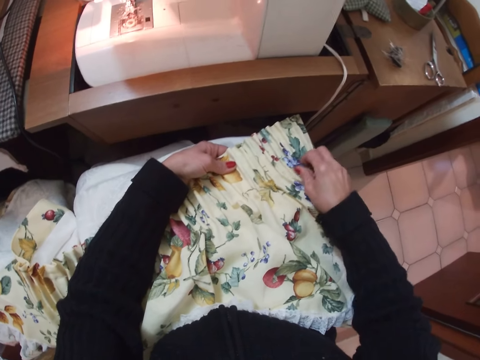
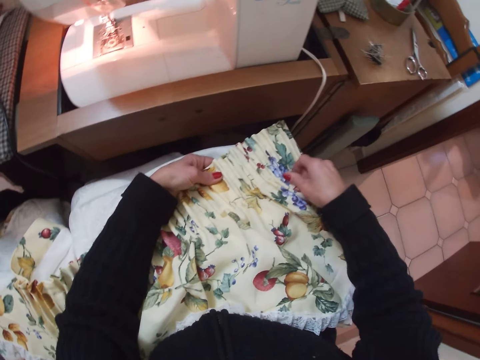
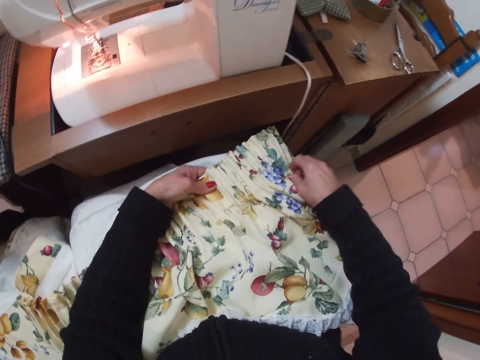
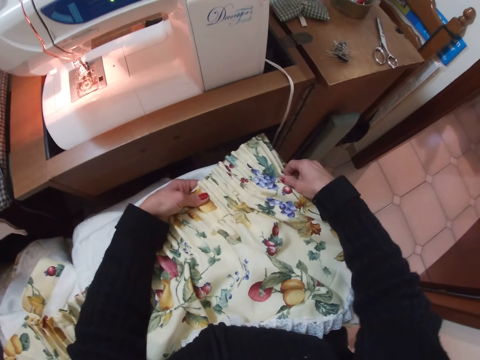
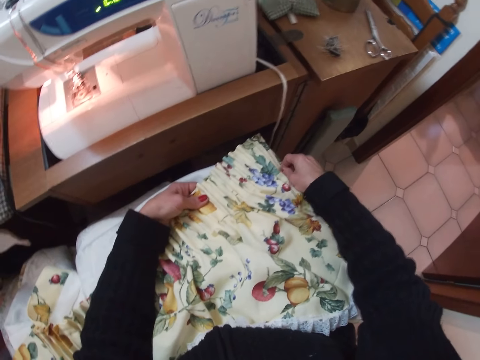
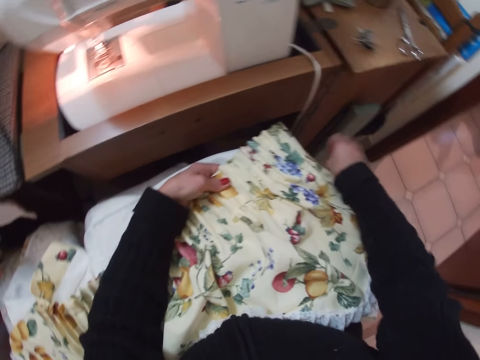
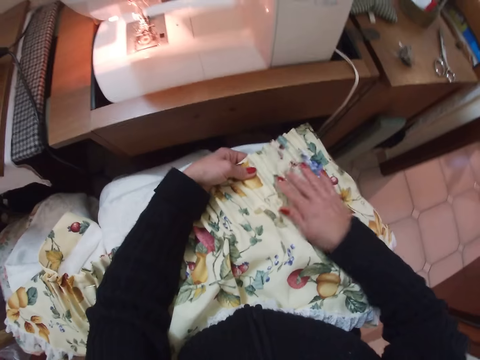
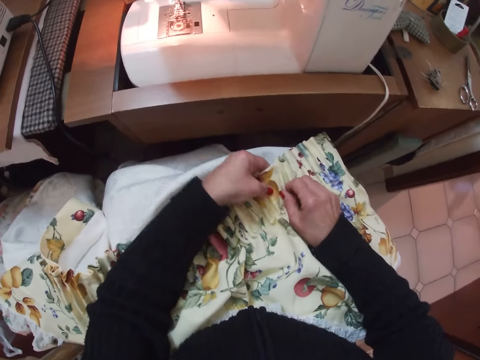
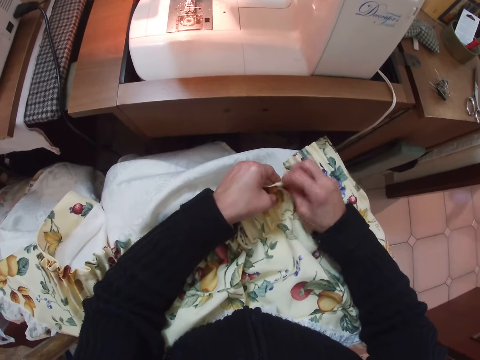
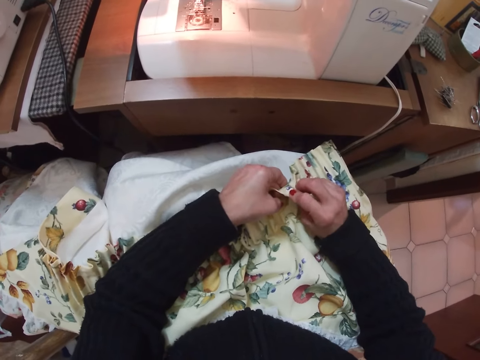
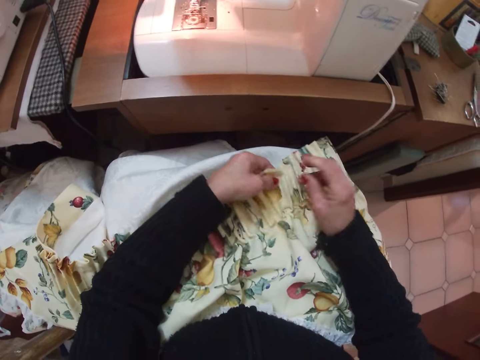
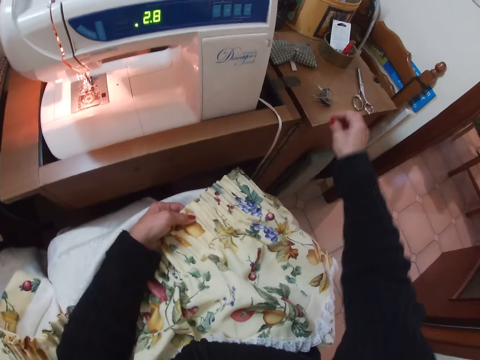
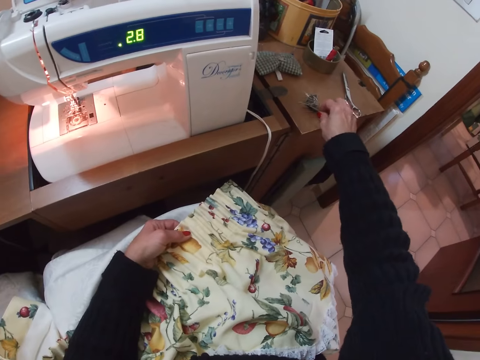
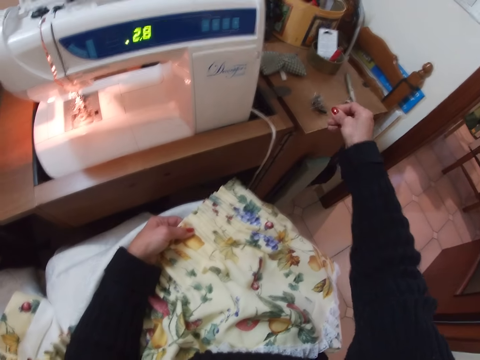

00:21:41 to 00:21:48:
The camera wearer picks up a pin from the table with her right hand.

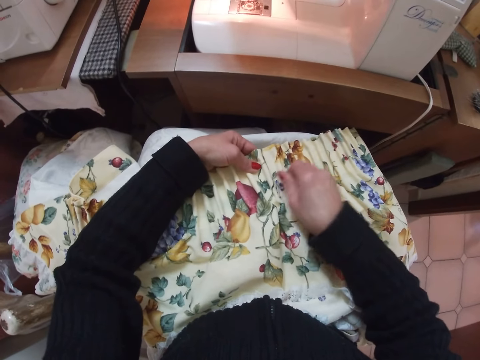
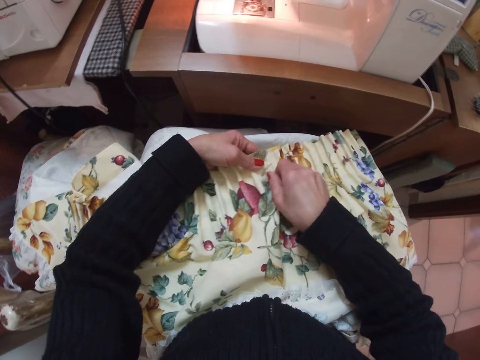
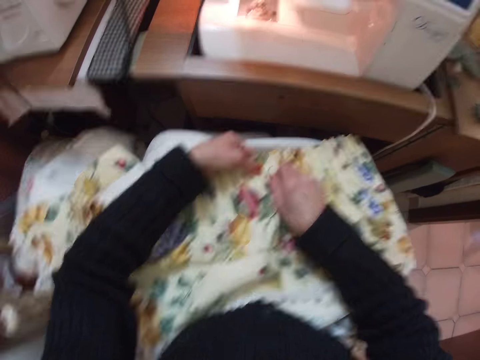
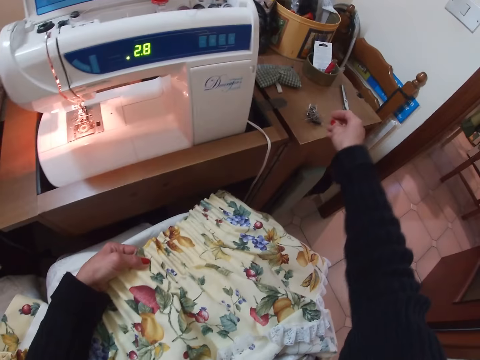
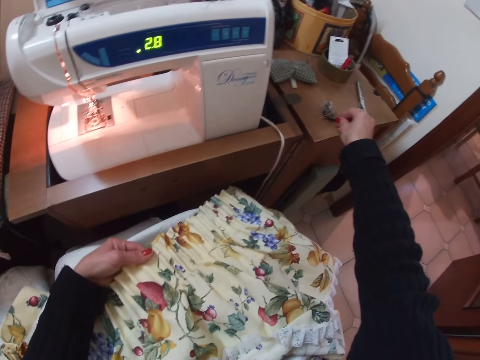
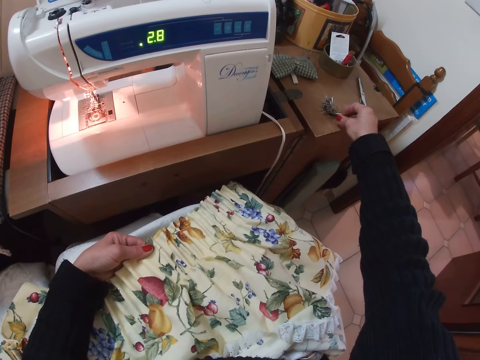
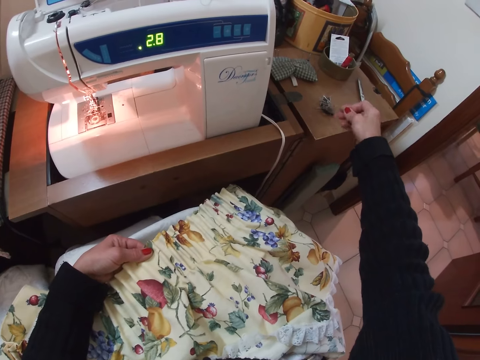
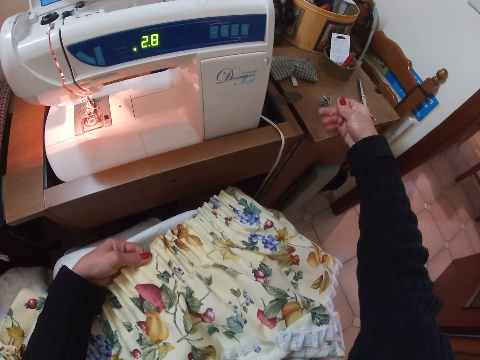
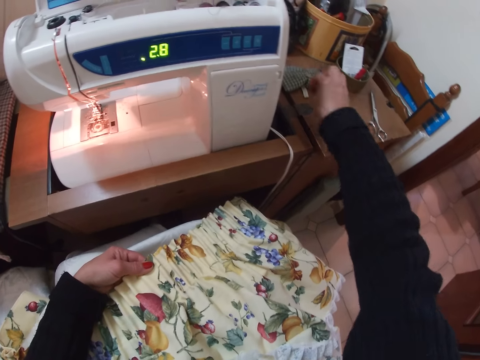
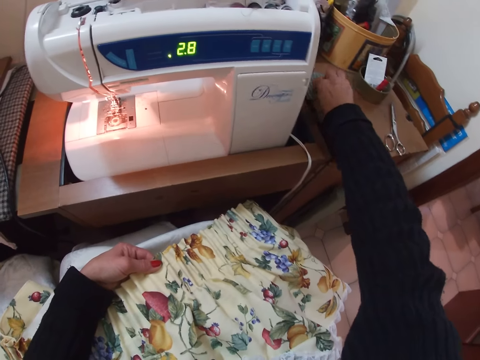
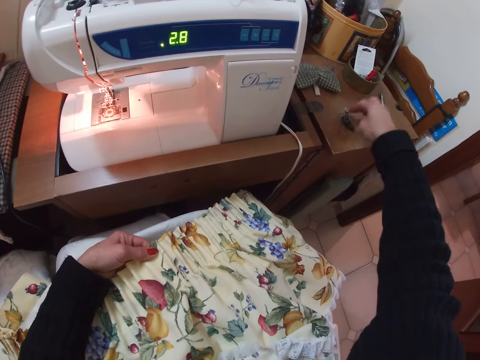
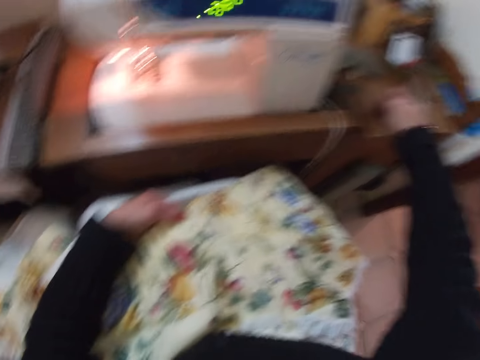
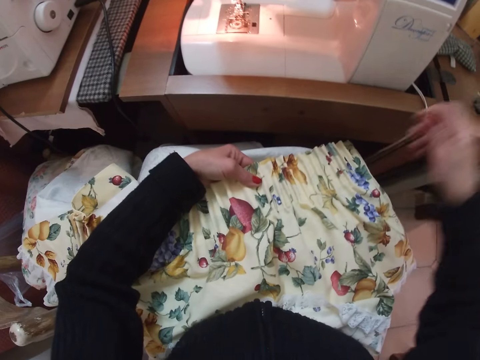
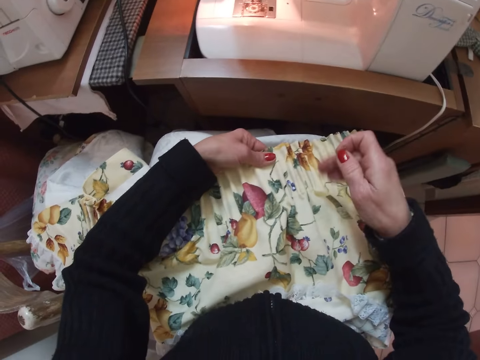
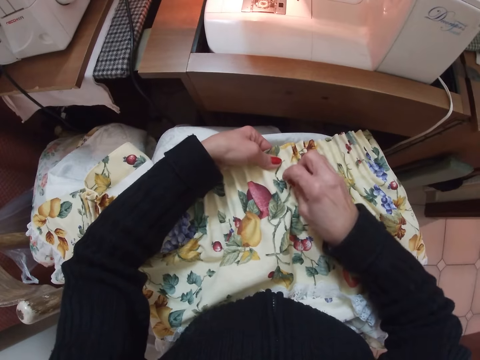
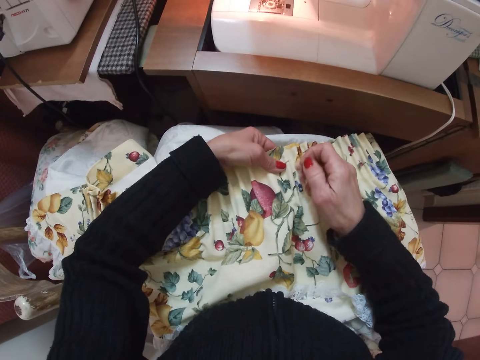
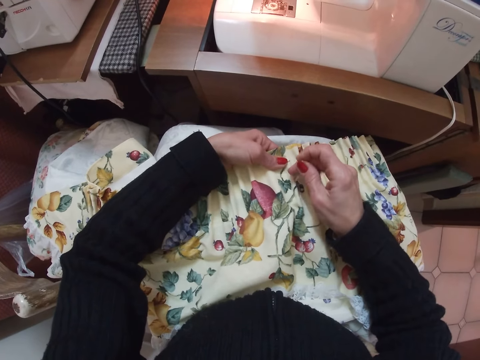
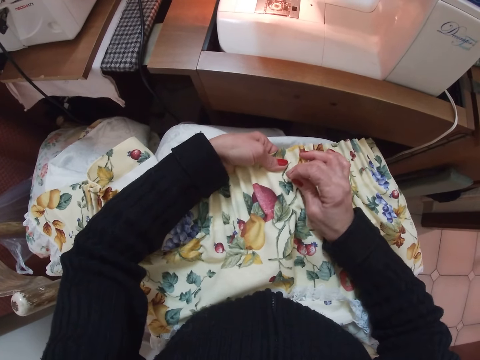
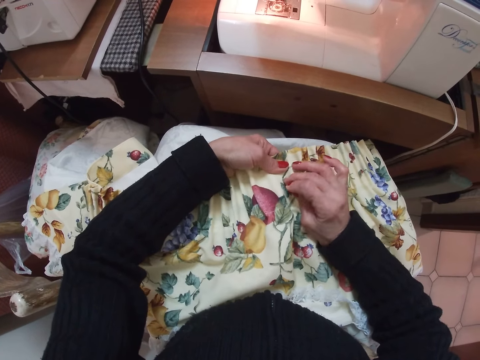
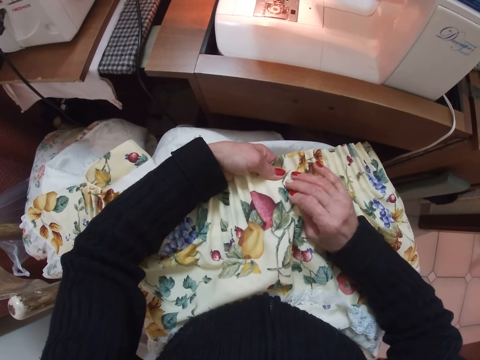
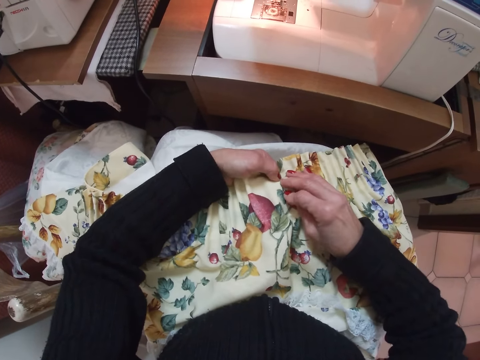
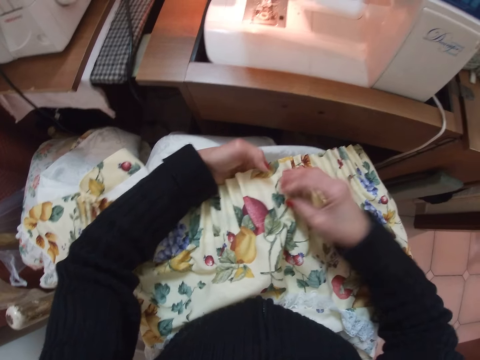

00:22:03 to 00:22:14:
The camera wearer picks up a pin from the table with her right hand. She places the pin in her right hand into a piece of cloth on the table. She picks up a pin from the table with her right hand. She pins the fabric with the pin in her right hand.

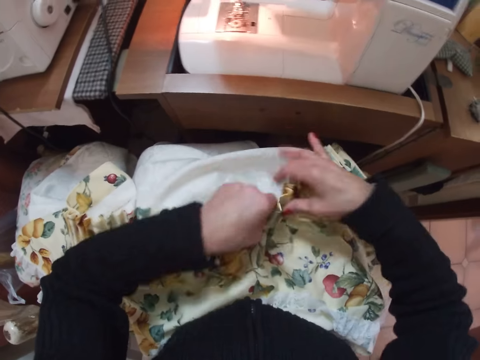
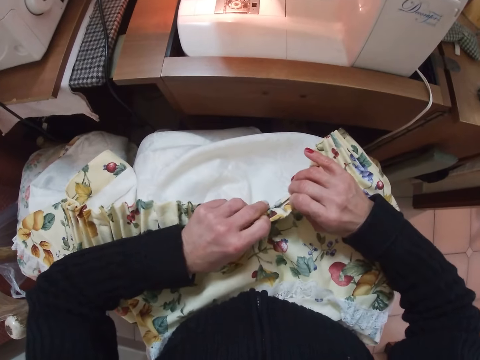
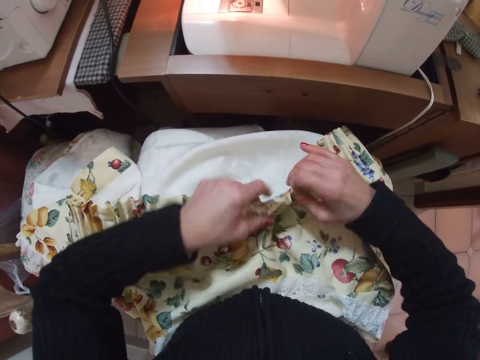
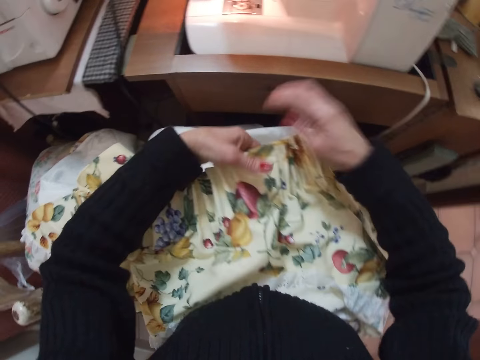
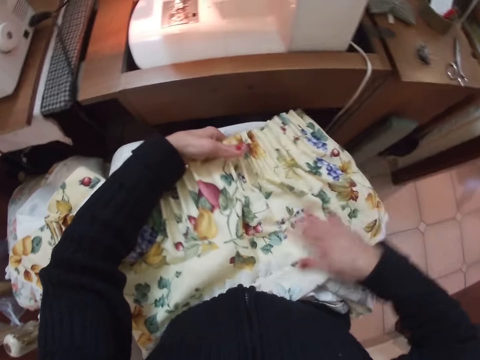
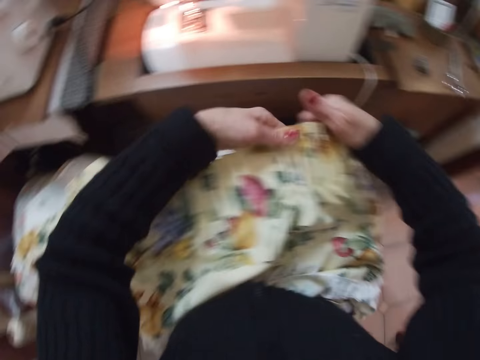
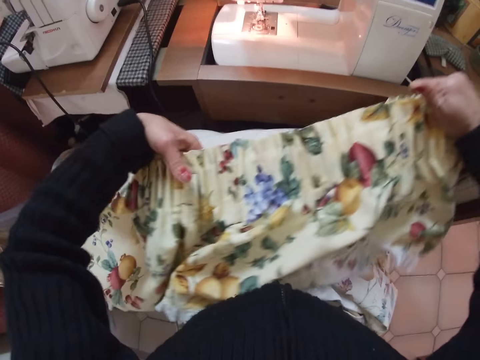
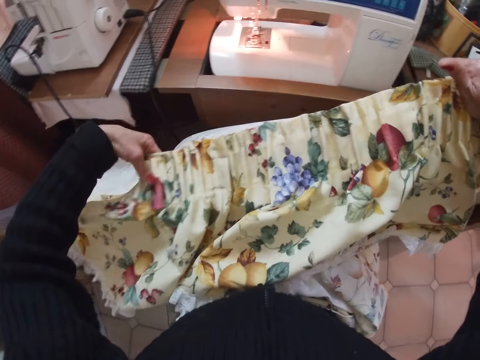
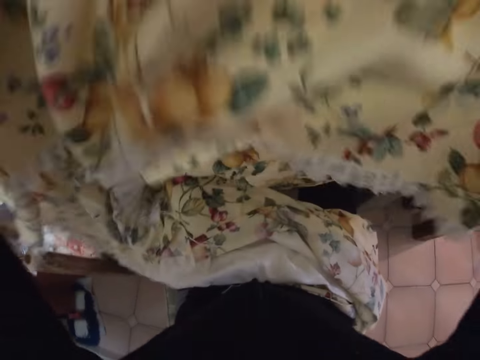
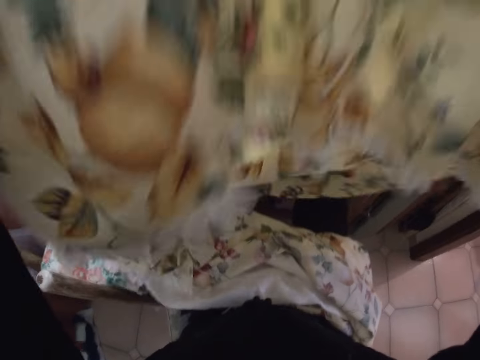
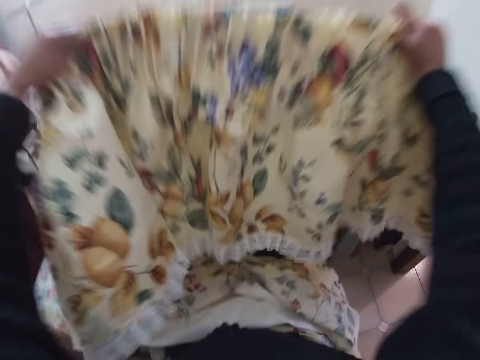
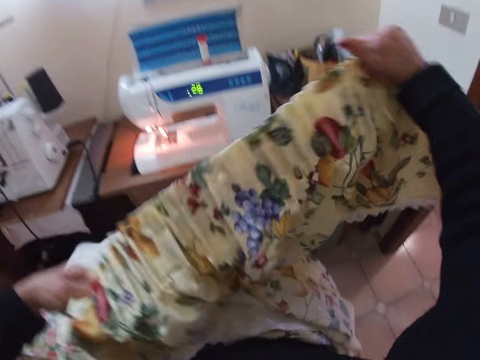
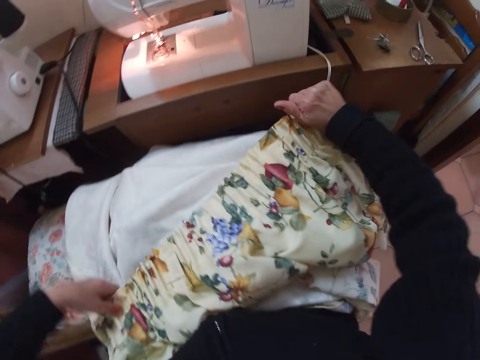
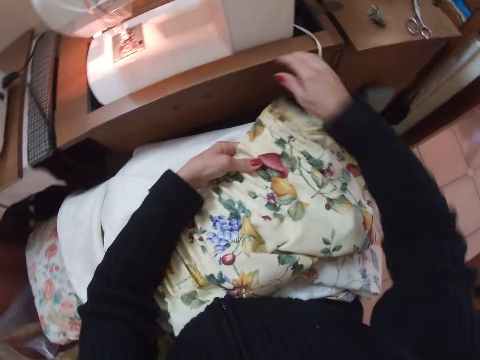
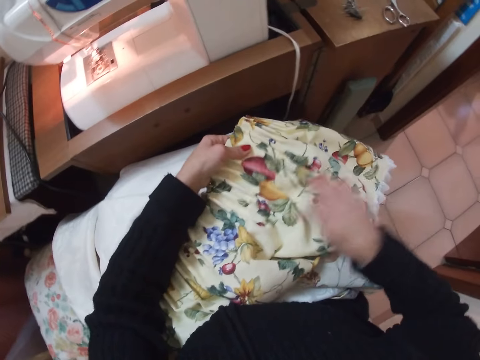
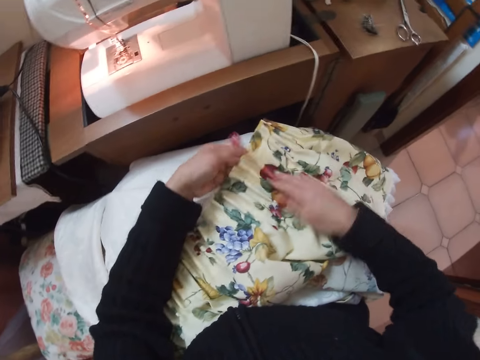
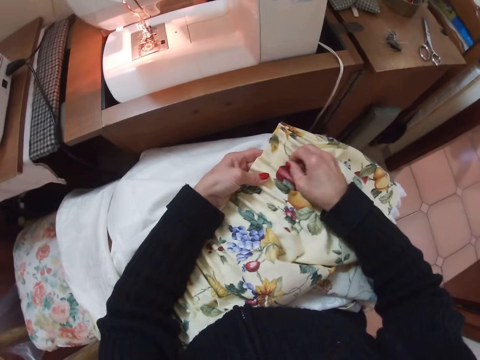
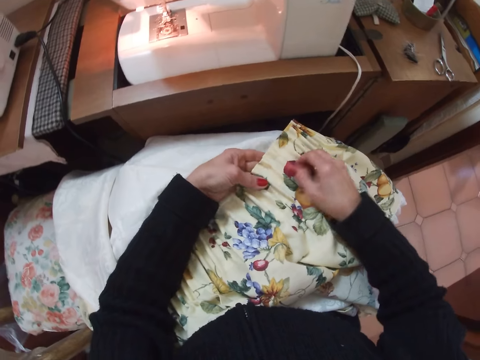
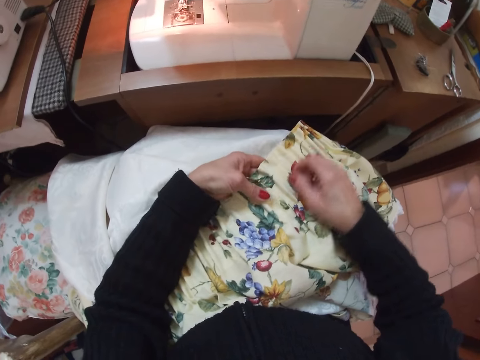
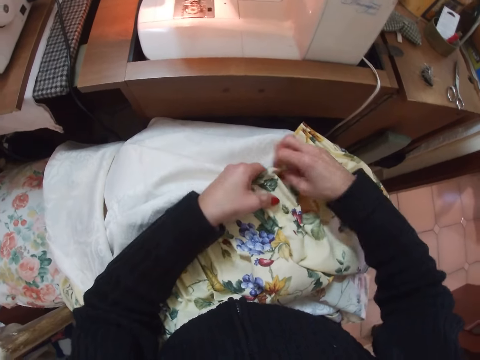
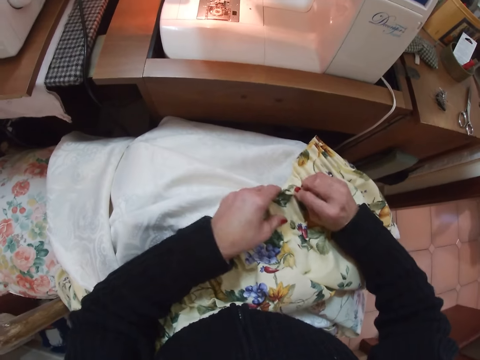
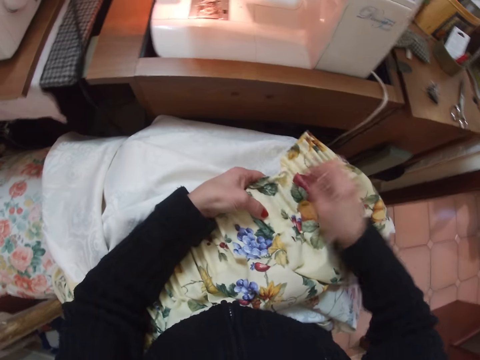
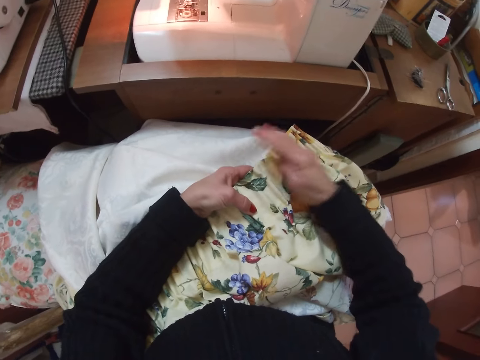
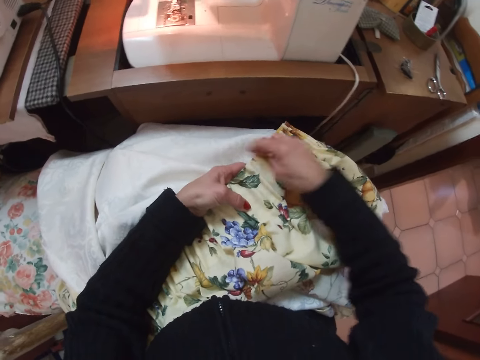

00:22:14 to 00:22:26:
The camera wearer aligns the edges of the fabric together with both her hands. She brushes the fabric with her right hand. She holds the fabric with both her hands. She shakes the fabric. She lifts the cloth. She puts the cloth on the lap. She brushes the fabric with her right hand. She straightens the pleating of the fabric with her right hand.
